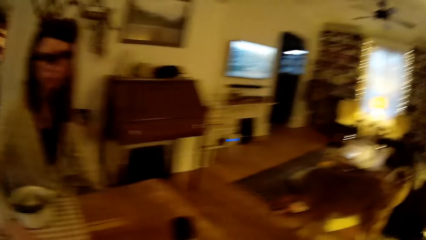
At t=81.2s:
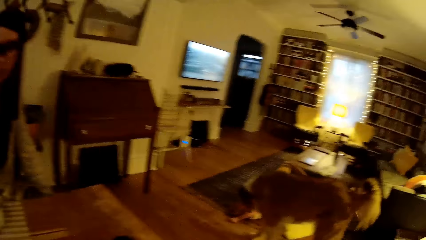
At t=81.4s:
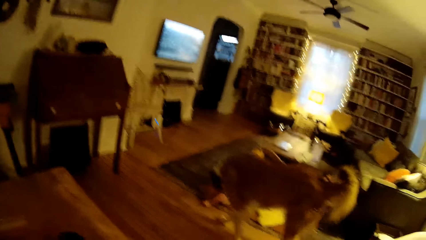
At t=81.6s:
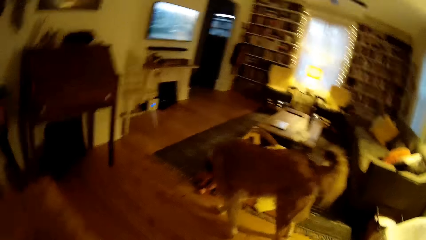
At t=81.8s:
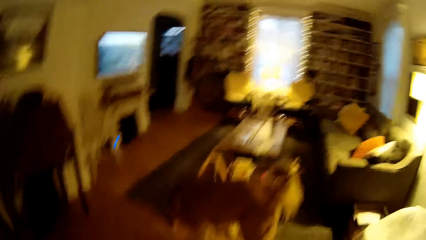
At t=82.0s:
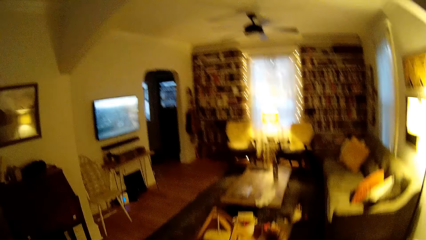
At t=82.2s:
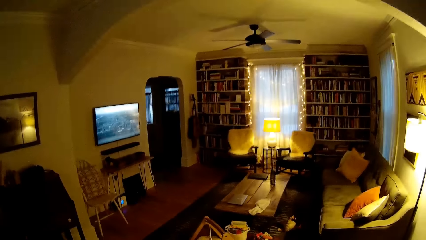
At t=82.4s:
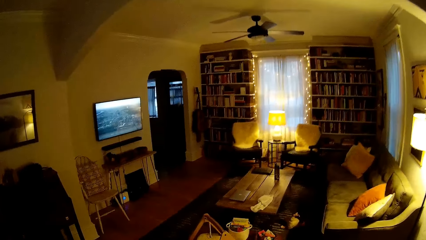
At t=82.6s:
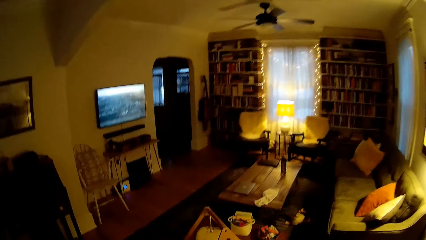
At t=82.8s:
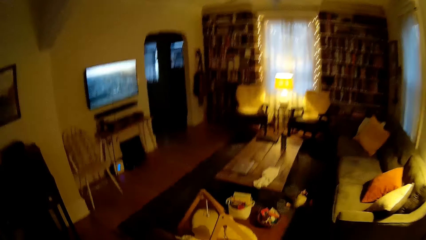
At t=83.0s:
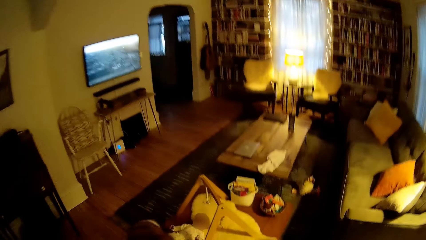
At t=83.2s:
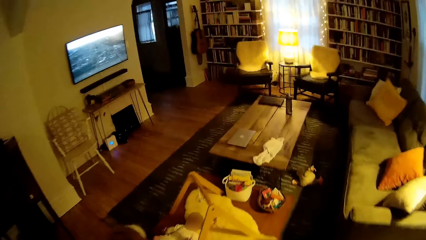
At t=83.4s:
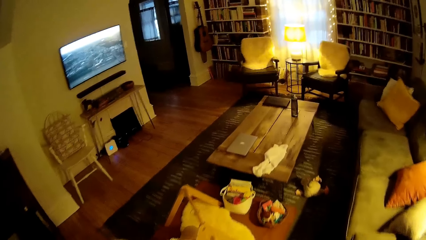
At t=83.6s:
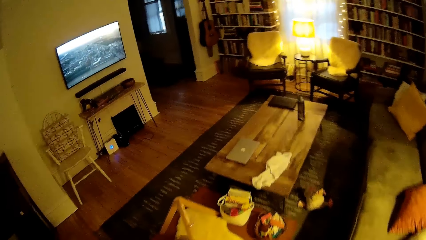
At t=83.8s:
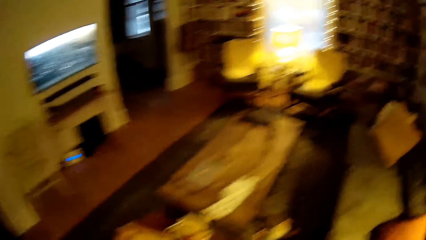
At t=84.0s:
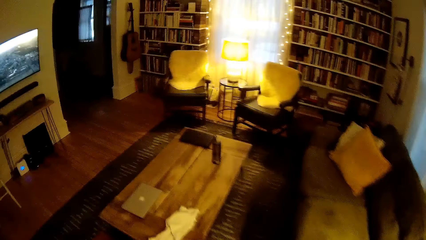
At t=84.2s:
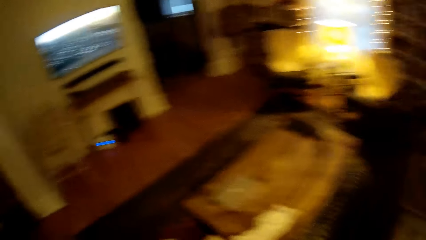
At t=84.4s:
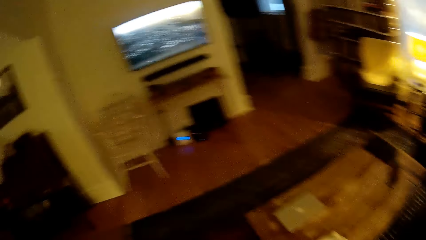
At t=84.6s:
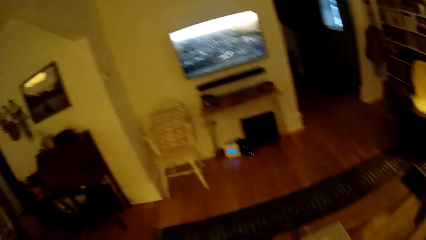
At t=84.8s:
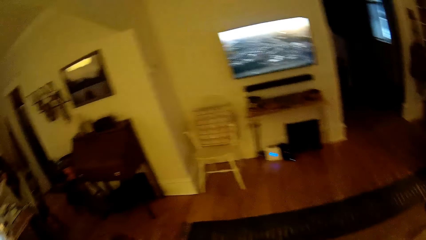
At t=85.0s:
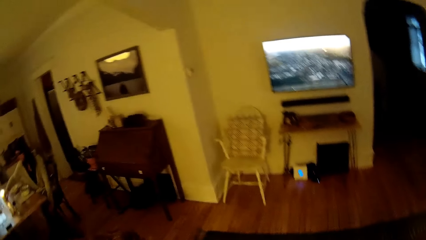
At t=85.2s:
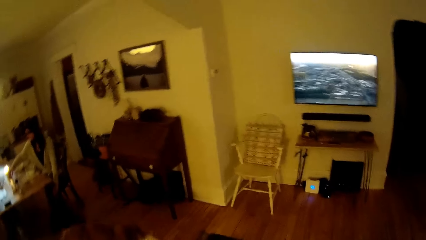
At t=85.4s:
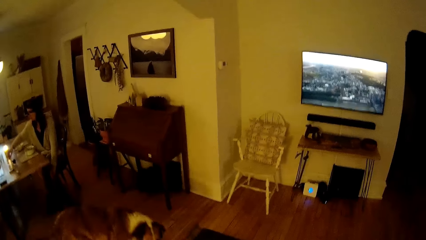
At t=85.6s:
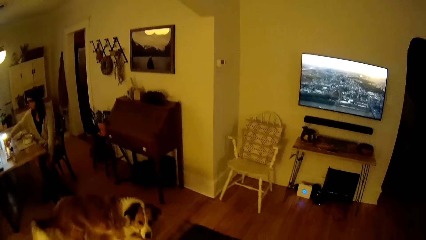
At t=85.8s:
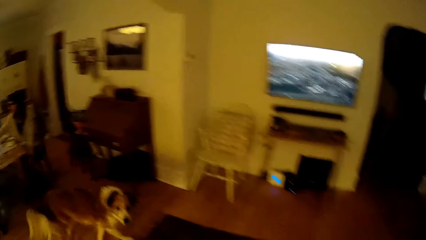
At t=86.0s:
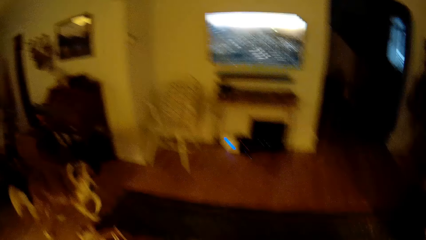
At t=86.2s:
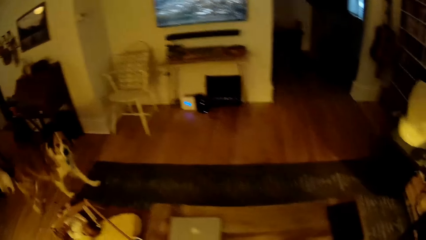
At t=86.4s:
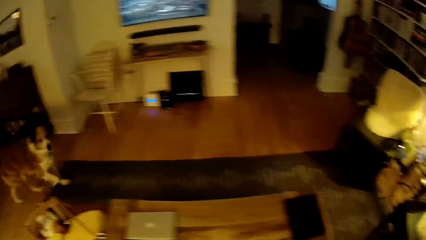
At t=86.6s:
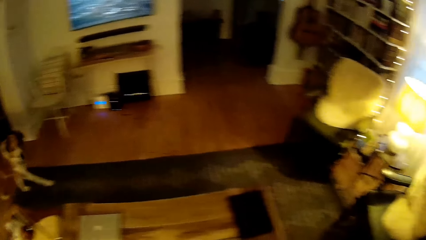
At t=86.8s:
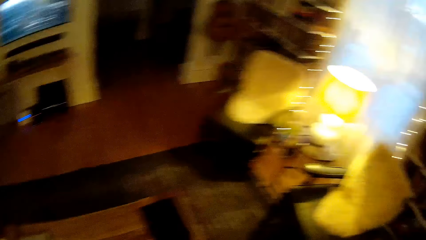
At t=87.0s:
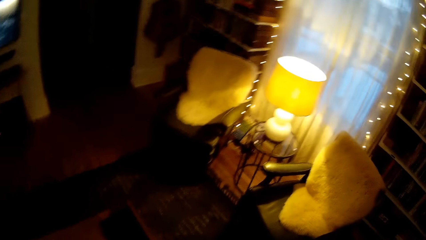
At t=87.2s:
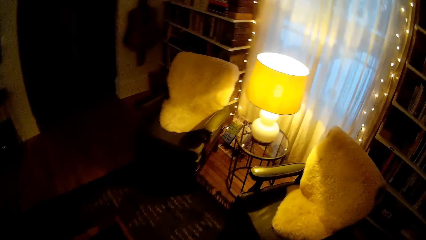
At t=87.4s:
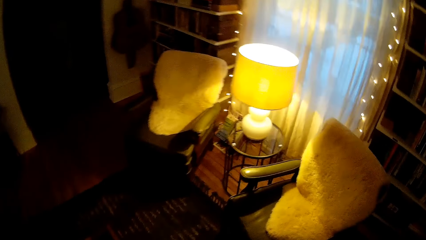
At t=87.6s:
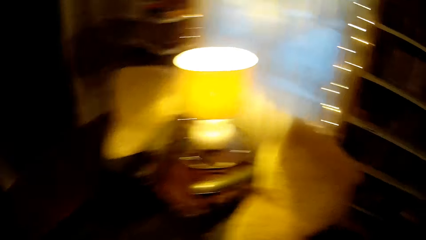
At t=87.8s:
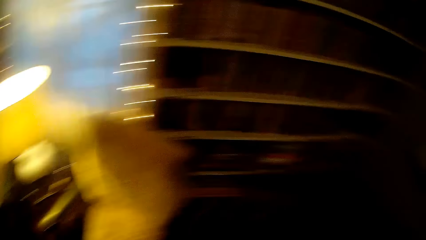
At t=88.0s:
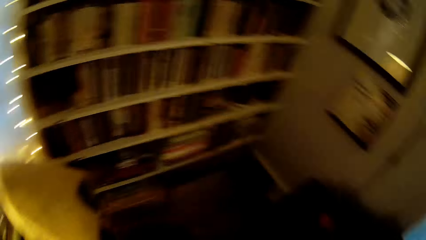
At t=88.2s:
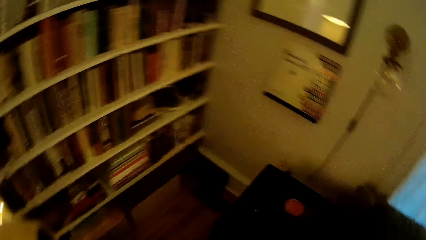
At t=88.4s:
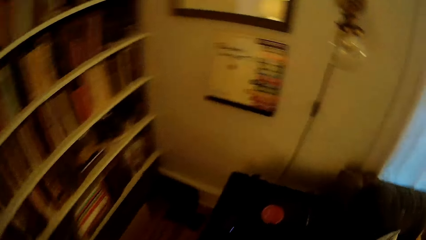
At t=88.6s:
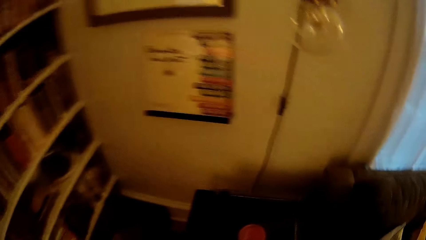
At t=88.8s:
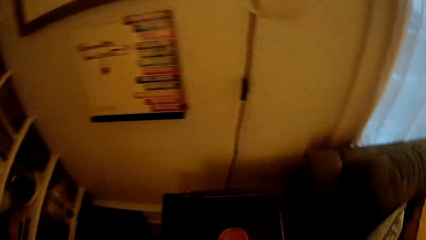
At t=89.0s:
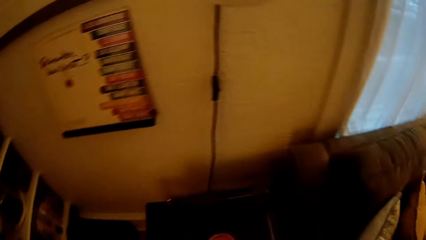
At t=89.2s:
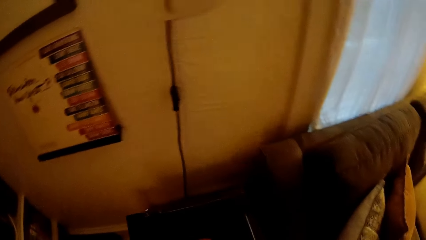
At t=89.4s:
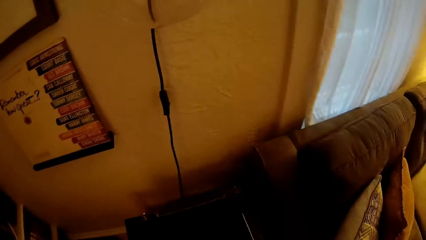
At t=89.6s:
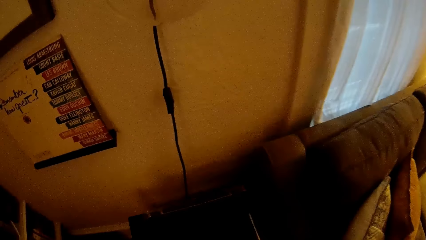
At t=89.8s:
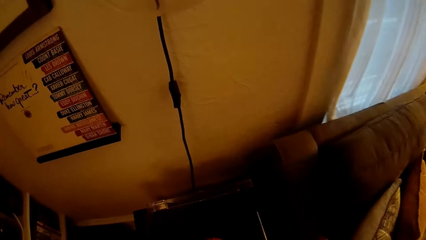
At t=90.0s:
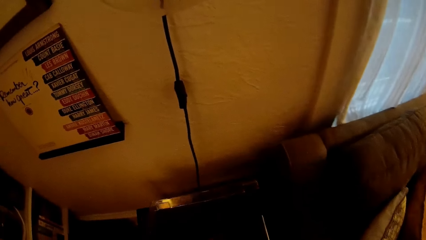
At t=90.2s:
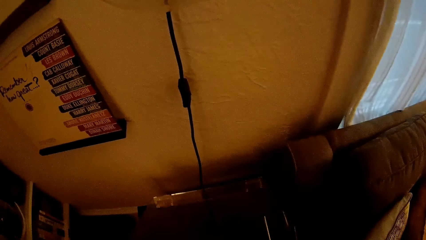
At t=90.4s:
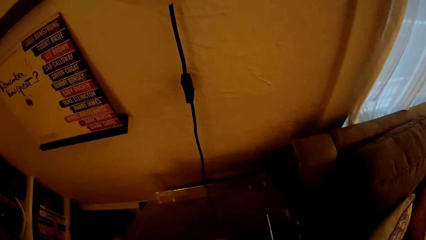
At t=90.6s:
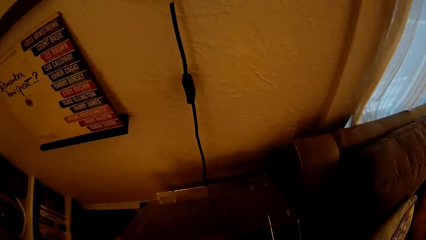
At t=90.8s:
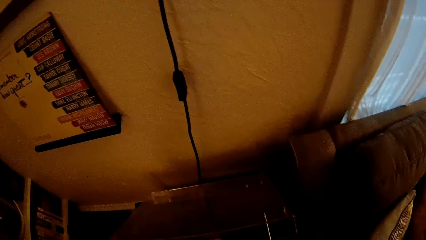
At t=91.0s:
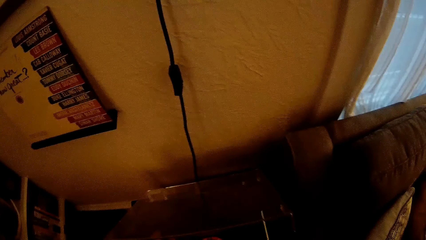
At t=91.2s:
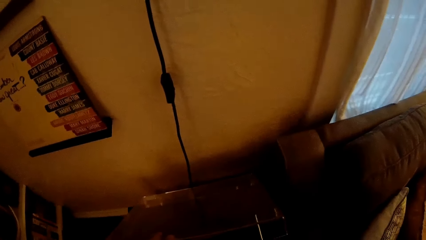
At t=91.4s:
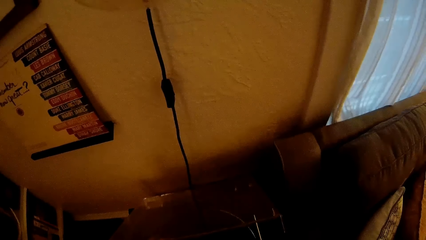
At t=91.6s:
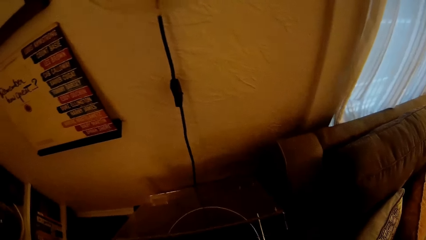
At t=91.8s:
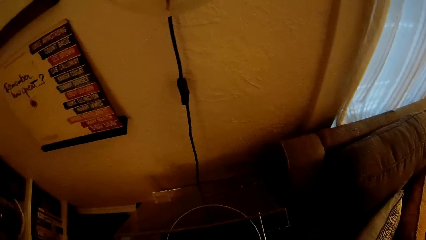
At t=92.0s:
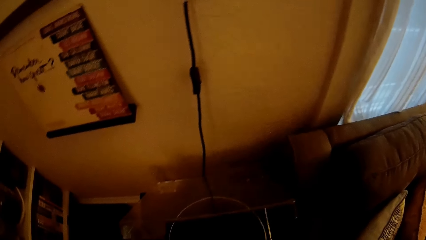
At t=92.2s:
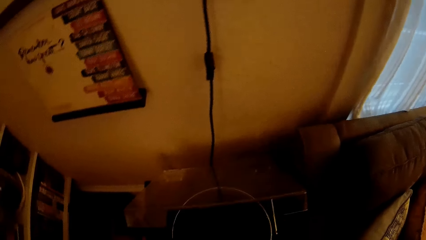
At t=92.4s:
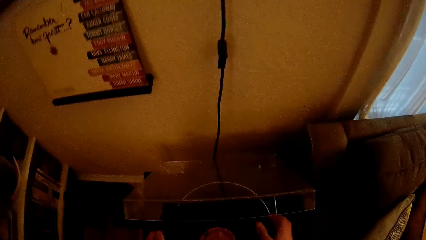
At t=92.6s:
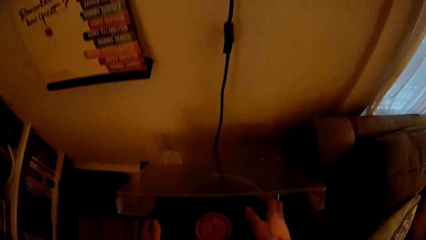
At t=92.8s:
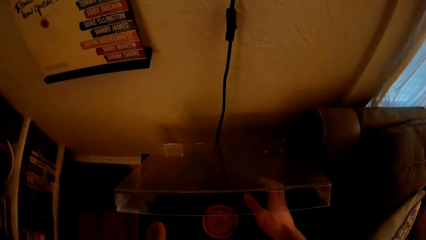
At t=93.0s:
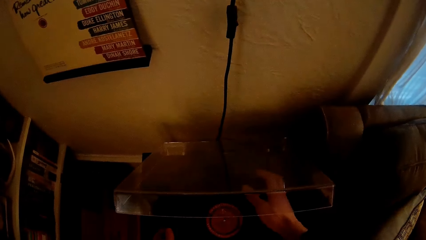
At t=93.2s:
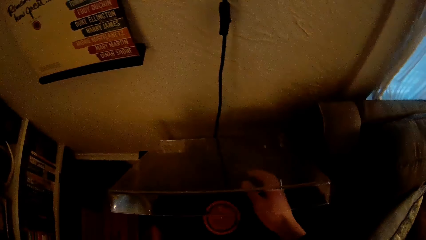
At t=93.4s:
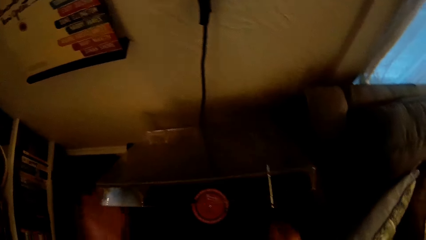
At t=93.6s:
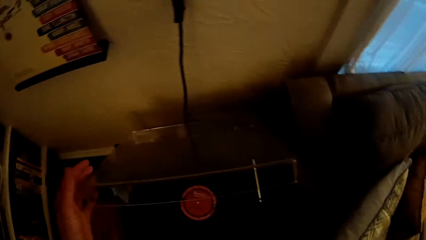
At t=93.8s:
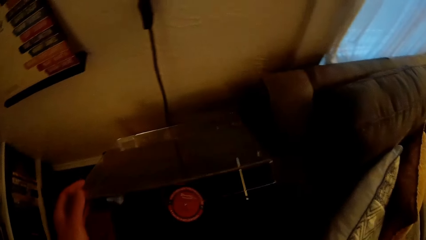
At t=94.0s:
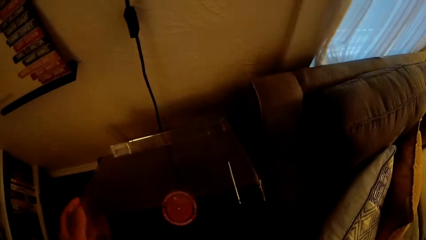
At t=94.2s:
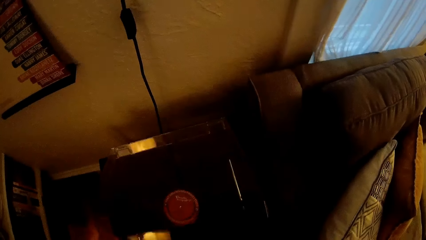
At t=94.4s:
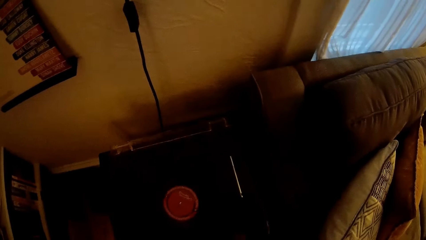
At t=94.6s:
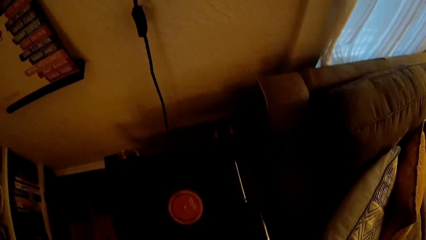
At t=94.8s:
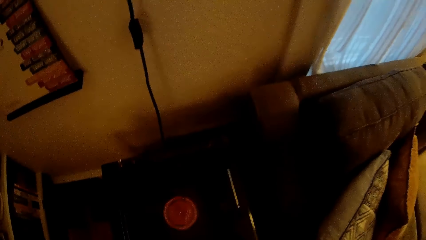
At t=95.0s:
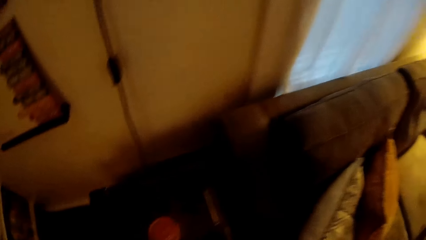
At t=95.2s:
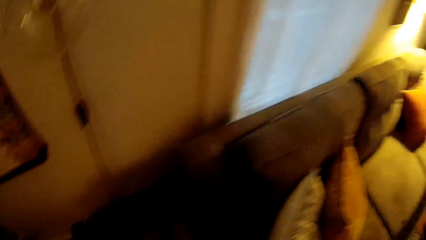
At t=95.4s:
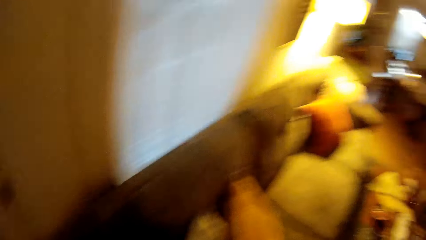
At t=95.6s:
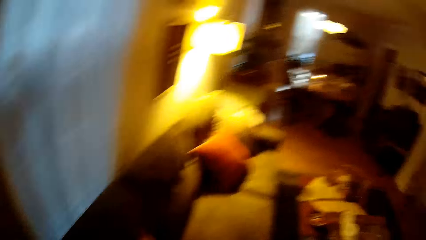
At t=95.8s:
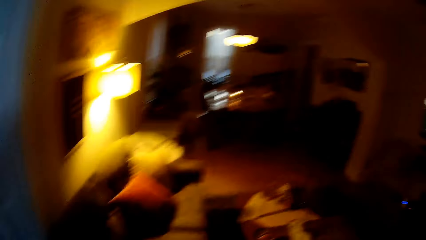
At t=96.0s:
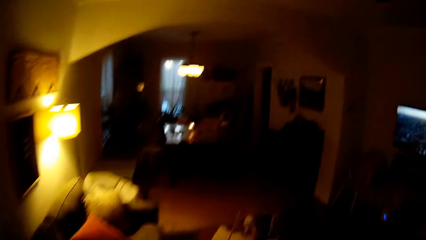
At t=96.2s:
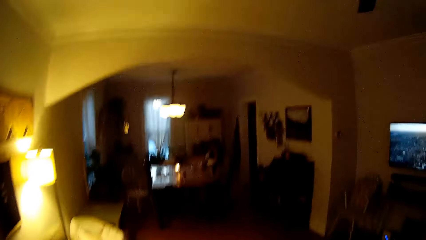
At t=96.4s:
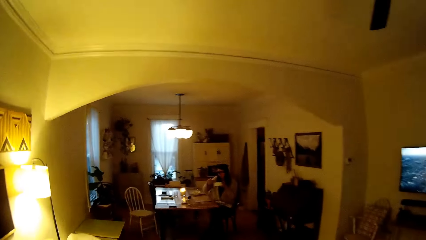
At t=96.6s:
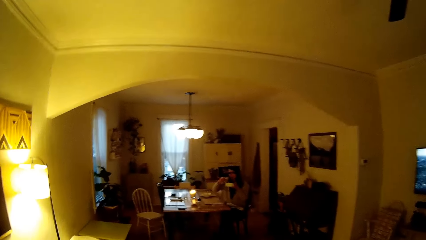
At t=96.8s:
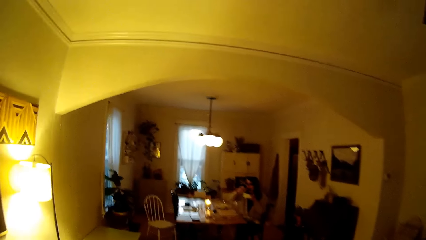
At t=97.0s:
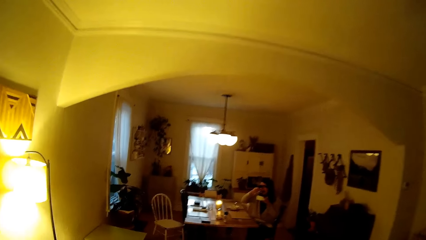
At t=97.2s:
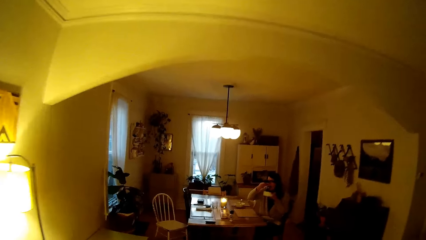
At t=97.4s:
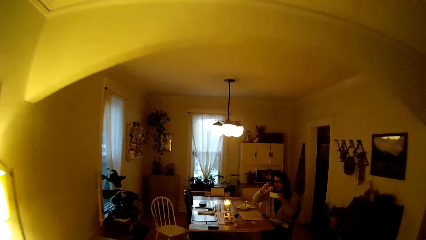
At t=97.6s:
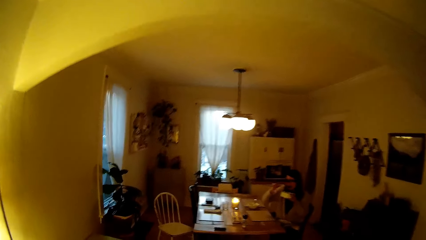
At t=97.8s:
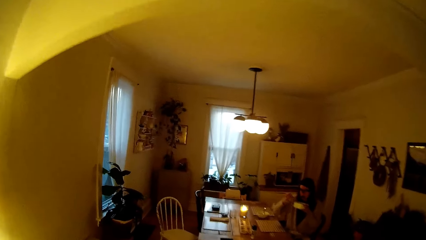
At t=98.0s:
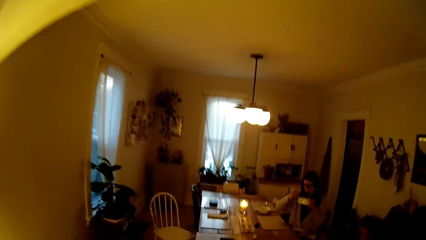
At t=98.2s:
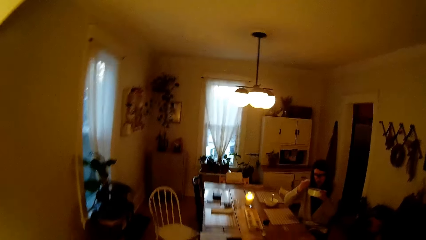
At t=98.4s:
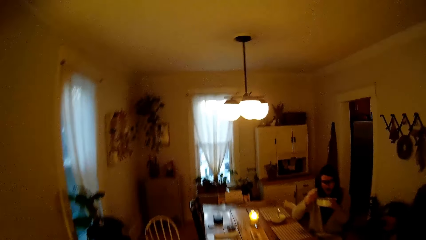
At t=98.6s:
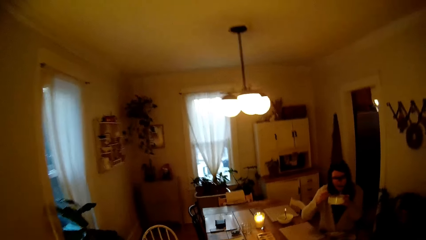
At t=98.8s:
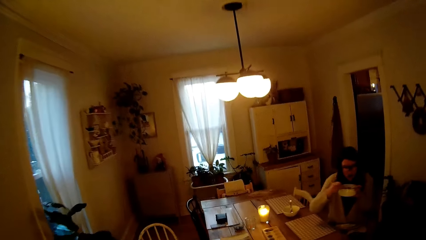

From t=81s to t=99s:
The woman distributes the marbles. The camera wearer looks around. The woman moves some balls on the board with her right hand. The camera wearer interacts. He walks towards a turntable. He opens the turntable dust cover with his hands. He places a disc on the turntable platter with his hands. He adjusts something. He closes the turntable dust cover with his left hand. The woman eats the vegetable with the fork in her right hand and holds the bowl with her left hand. The camera wearer walks around.
